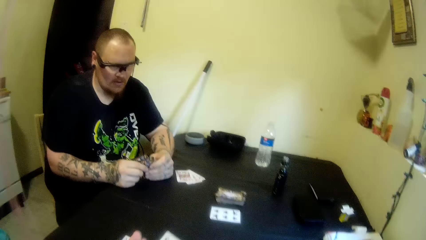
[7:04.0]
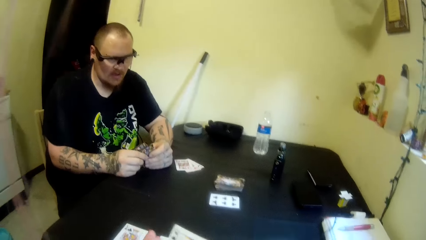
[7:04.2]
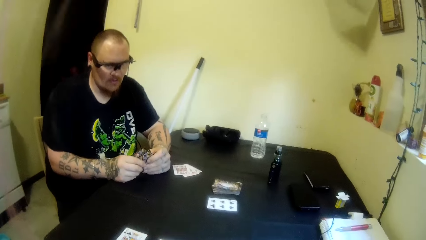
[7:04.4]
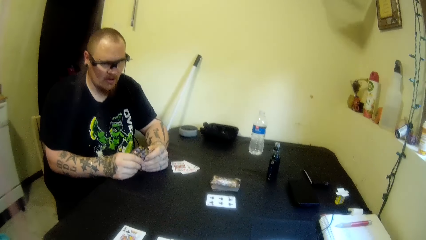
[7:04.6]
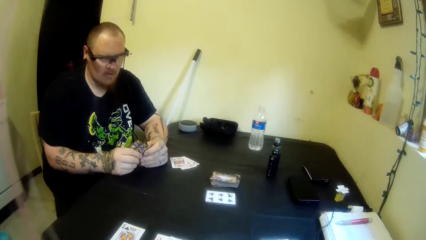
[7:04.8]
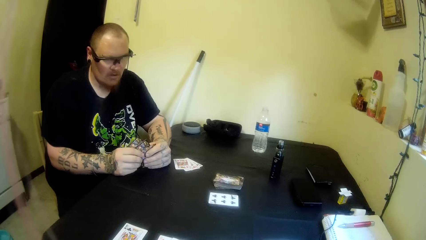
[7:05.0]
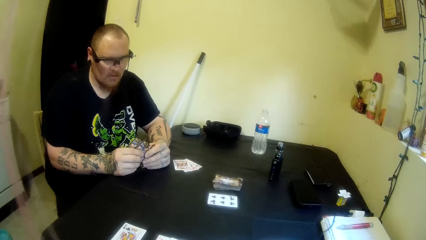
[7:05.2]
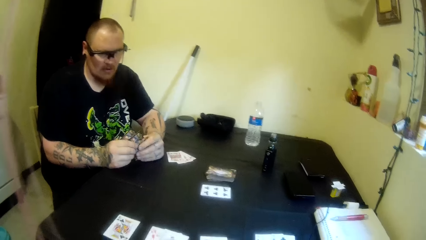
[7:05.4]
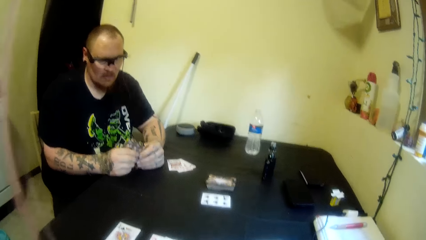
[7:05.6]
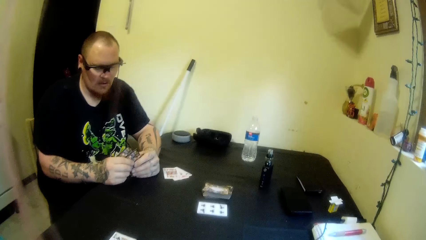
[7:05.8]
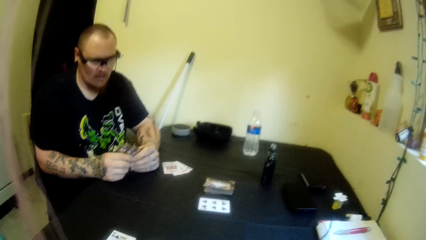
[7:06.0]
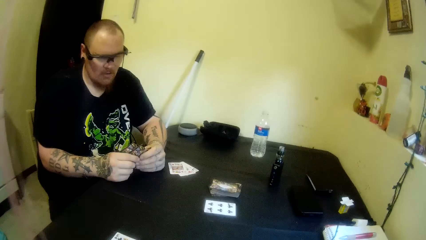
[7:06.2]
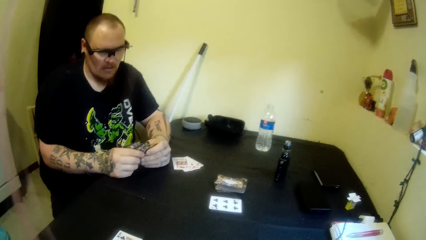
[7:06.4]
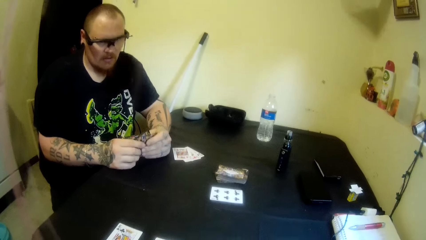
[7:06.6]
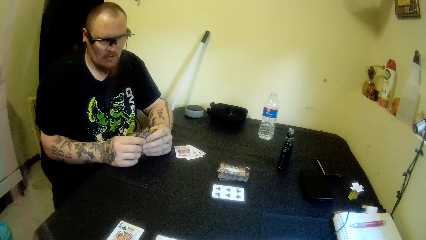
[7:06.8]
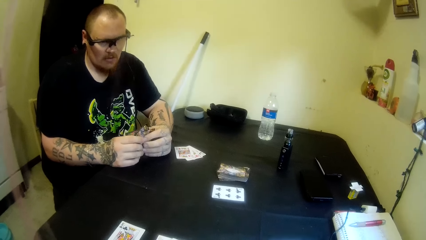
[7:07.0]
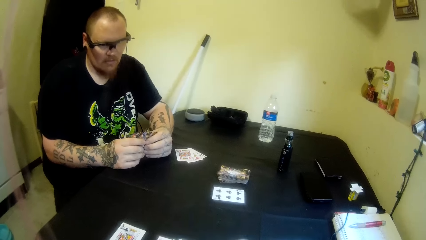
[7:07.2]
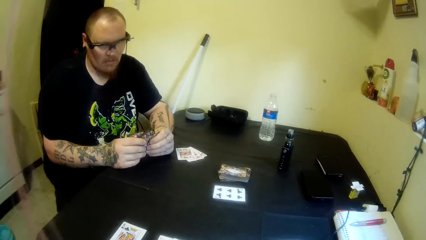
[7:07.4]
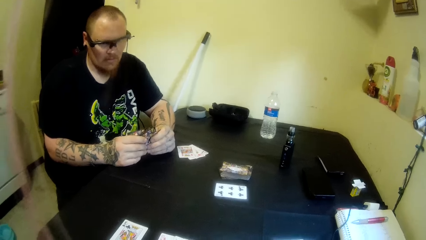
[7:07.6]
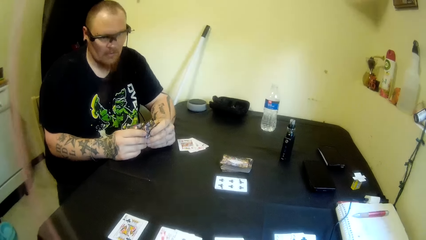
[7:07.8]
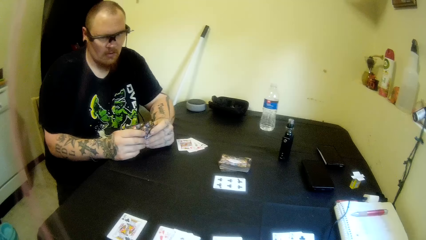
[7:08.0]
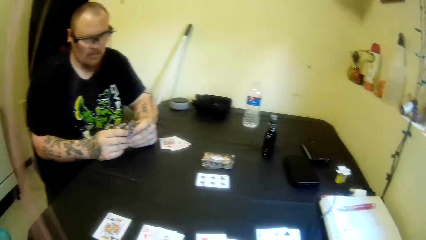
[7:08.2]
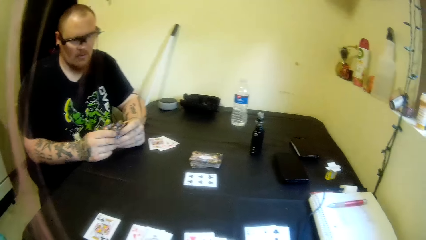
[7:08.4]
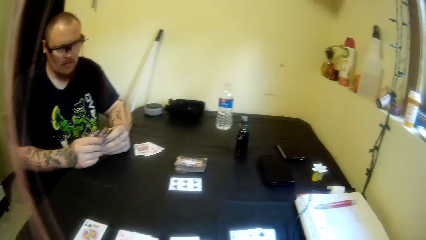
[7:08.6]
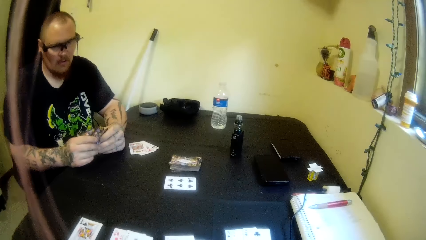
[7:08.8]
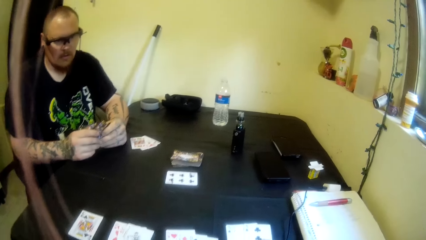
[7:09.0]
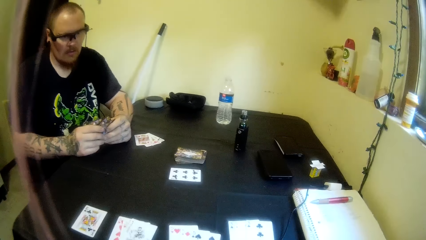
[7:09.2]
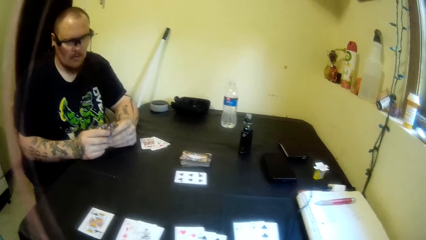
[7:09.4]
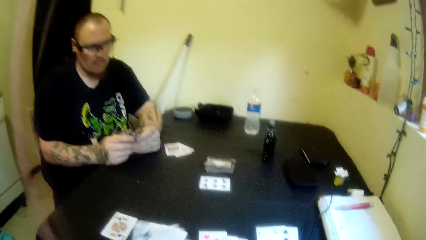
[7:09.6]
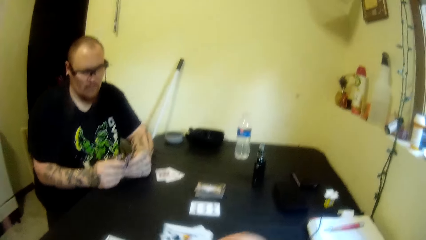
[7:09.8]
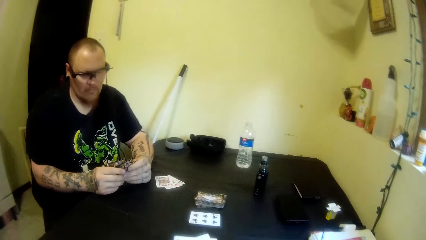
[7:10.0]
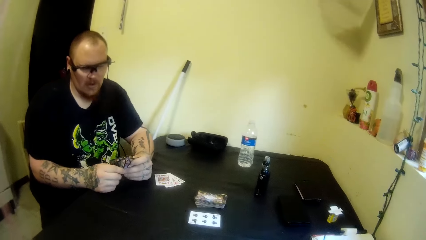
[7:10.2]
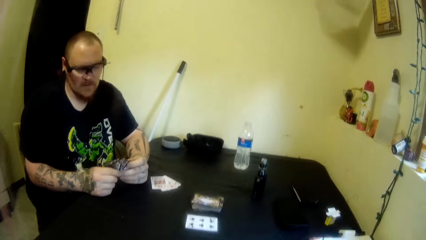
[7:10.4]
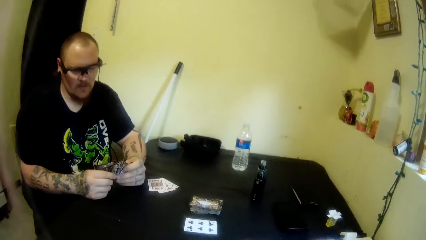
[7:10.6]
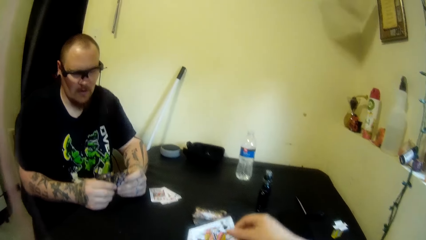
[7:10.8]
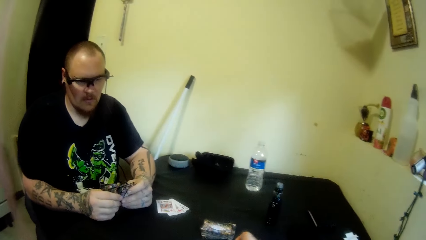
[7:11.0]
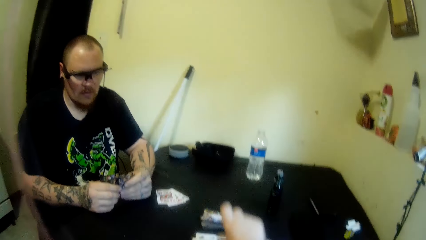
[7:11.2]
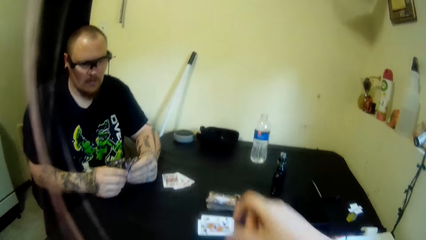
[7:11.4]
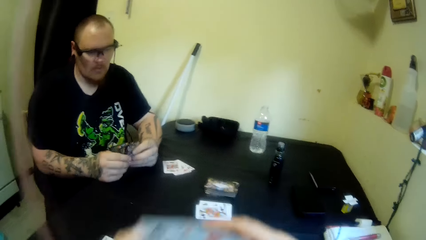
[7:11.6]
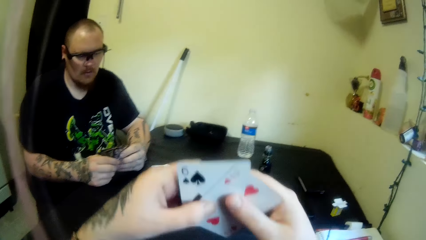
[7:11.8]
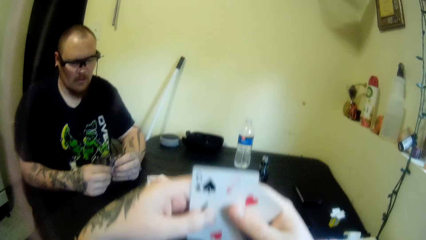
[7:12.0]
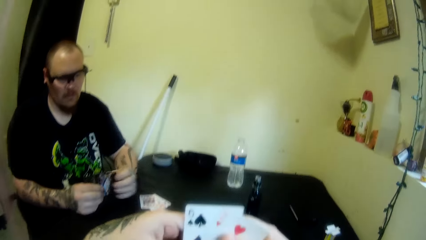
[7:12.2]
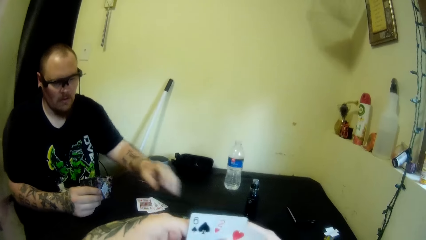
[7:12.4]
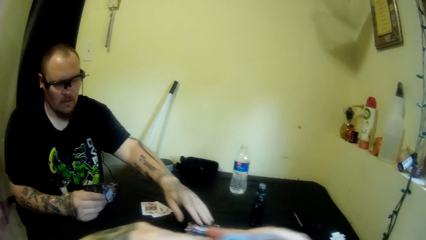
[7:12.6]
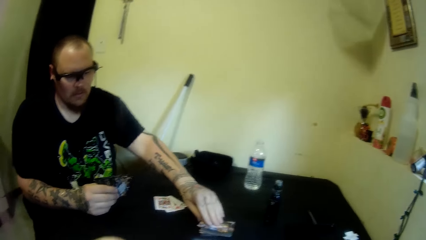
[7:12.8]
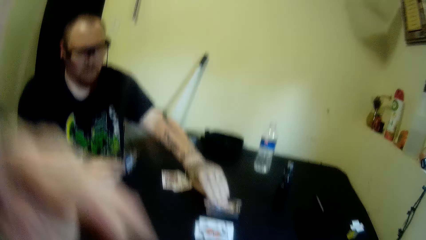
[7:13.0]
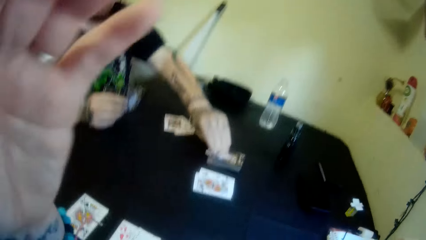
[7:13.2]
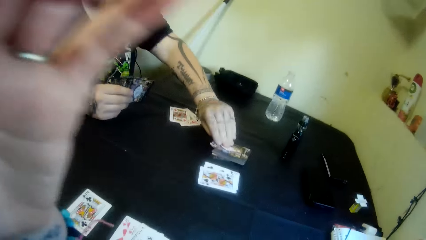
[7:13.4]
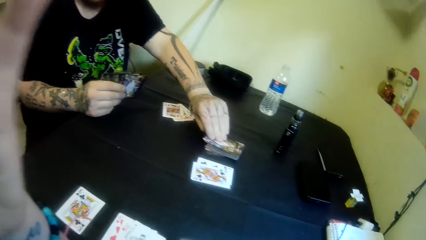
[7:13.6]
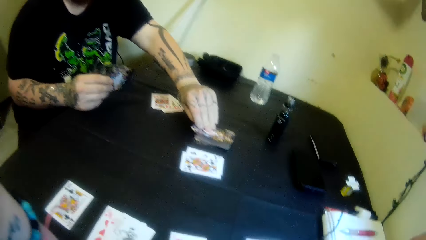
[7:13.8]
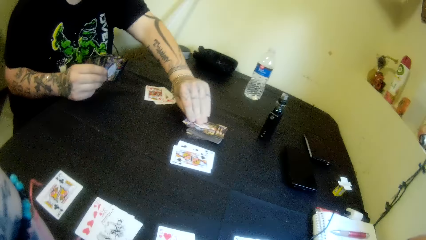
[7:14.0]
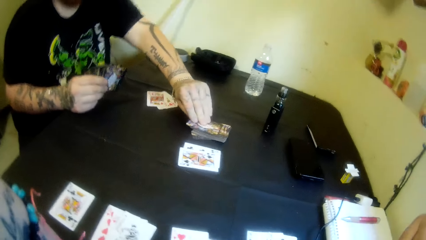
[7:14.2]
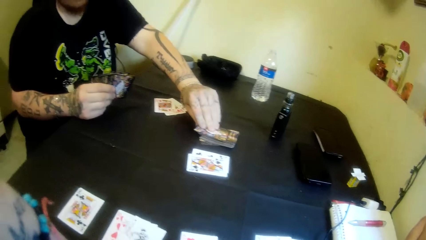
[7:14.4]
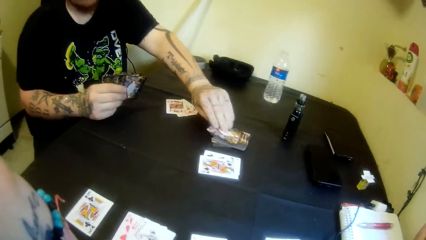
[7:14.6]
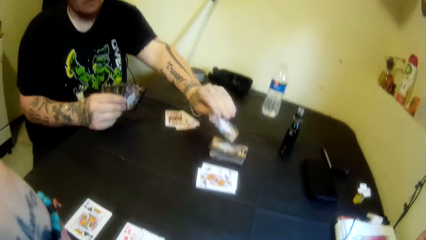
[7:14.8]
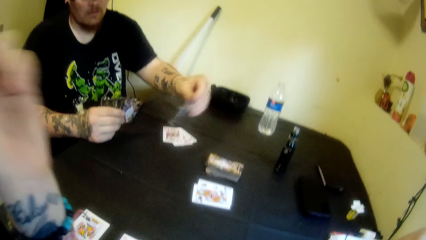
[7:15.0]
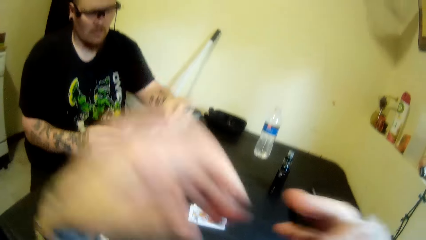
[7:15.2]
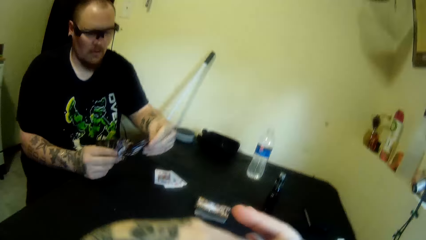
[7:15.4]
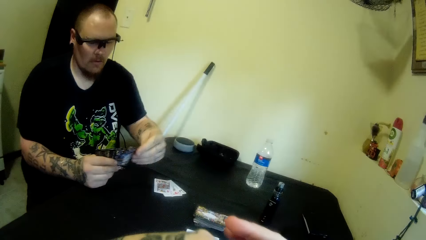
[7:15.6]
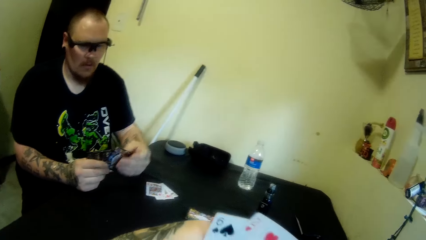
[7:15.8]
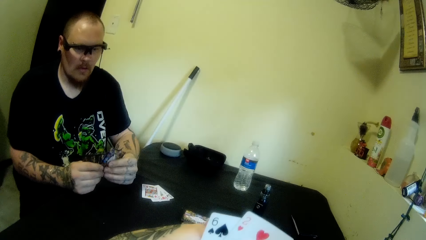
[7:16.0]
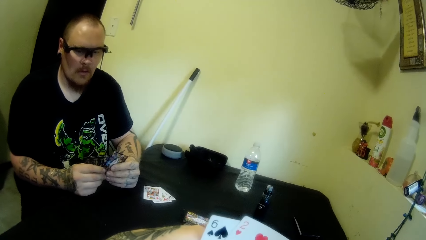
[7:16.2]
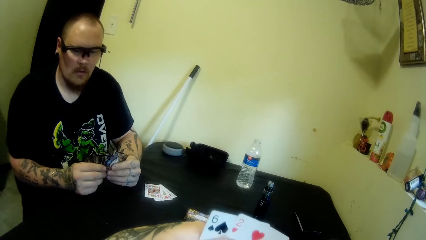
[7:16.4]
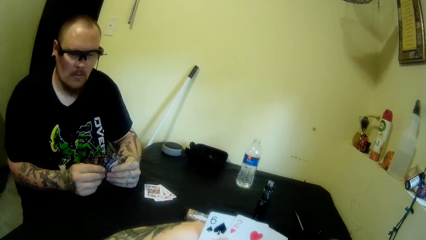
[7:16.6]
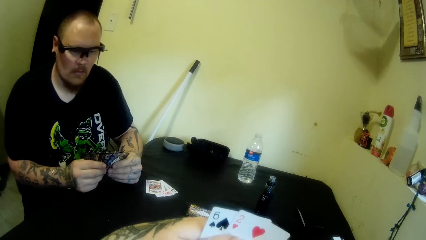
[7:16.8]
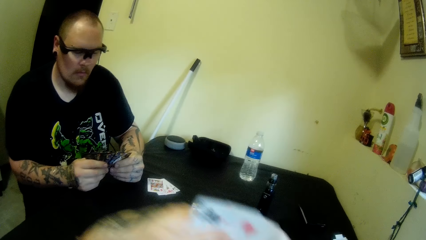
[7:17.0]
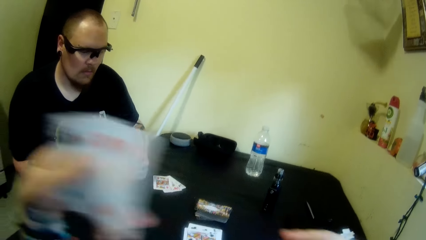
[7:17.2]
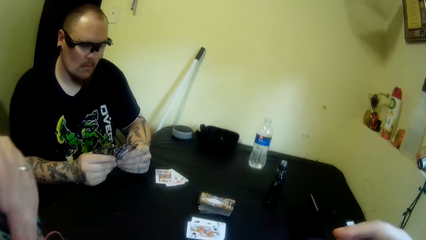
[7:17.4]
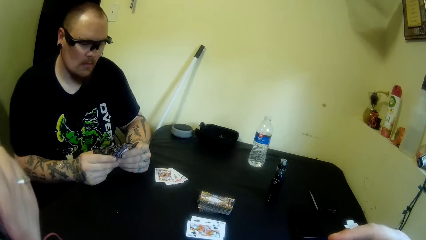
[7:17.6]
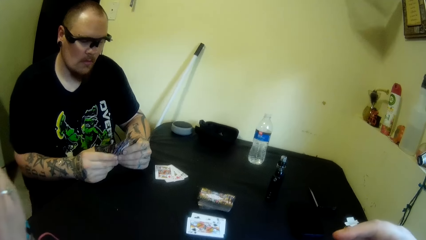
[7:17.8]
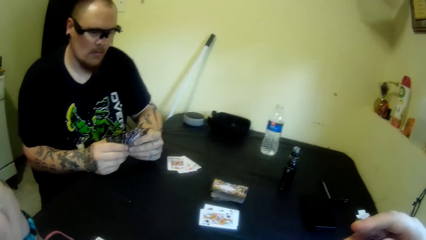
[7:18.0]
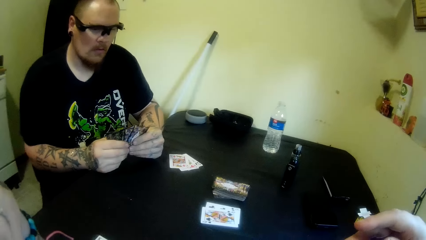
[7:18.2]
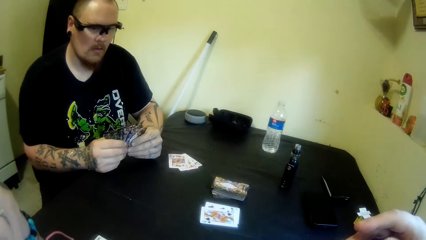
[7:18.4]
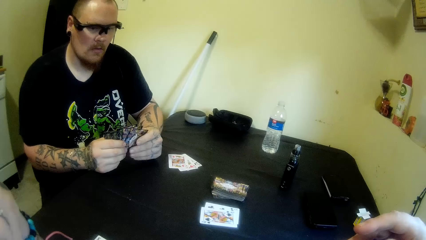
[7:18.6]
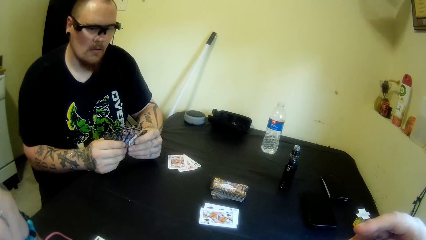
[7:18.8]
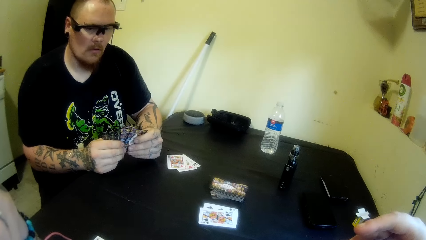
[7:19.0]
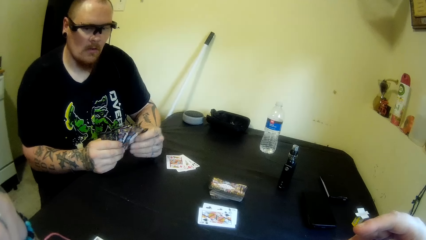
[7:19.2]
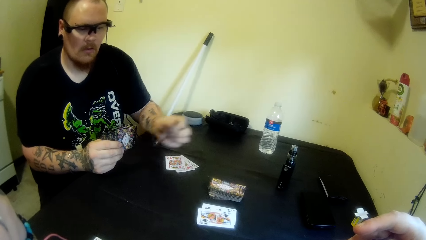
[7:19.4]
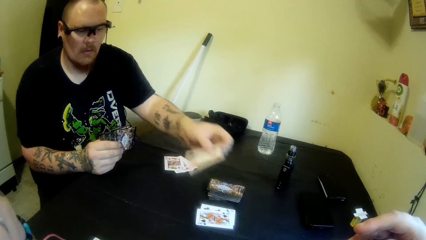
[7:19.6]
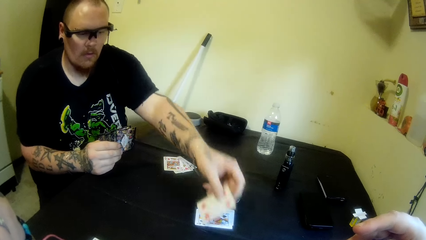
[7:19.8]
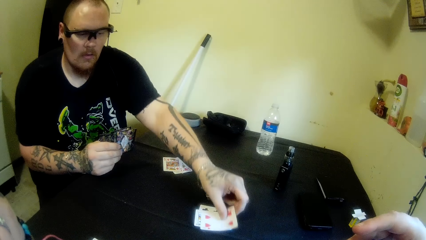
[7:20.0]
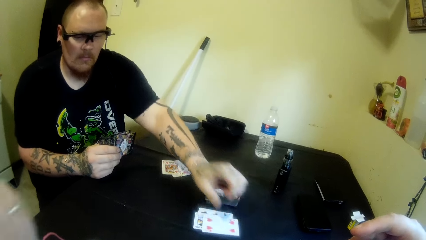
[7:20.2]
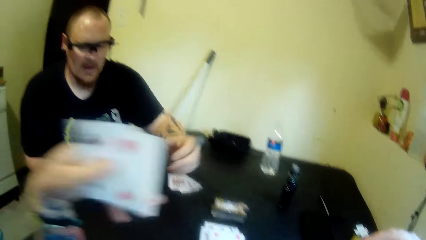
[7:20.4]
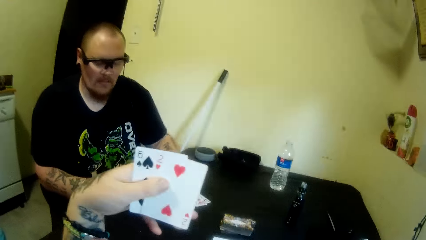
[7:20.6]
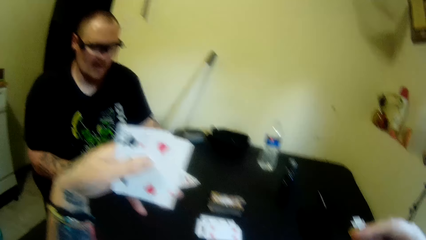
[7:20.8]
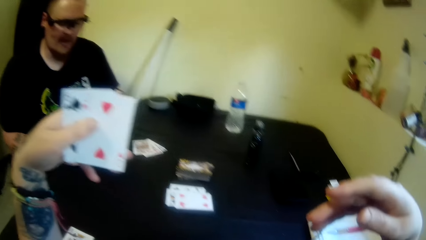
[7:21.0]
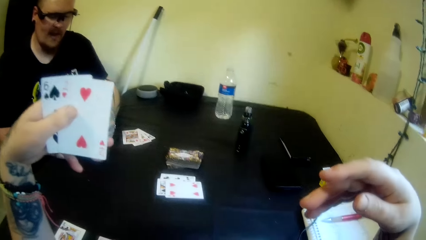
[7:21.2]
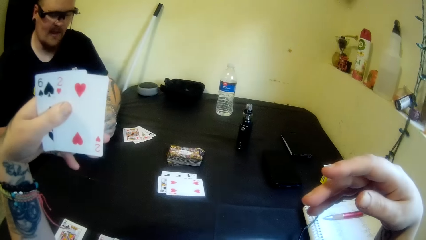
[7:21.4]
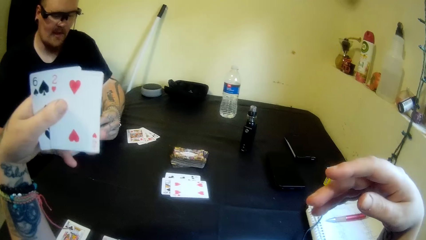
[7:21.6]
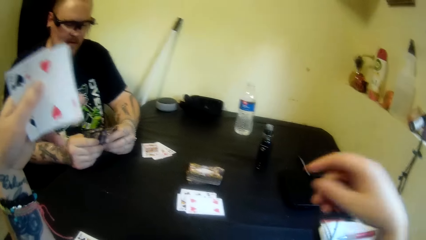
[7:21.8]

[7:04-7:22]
The camera wearer shuffles his cards with his right hand. He drops a card on the table with his right hand. He raises his cards with both hands. The man picks another card from the table with his left hand. The camera wearer touches his face with his left hand, lifts his hand to the camera, and adjusts the camera on his head. The man picks a card from the table. The camera wearer drops his hand from the camera. He holds his cards with both hands. He holds his cards with his left hand. The man drops a card on the table with his left hand. The camera wearer stares at his cards.
